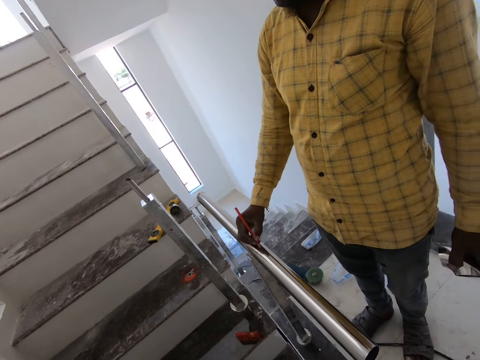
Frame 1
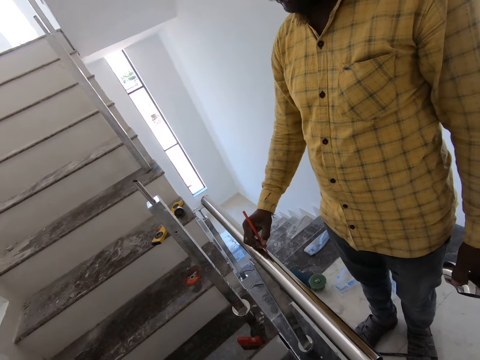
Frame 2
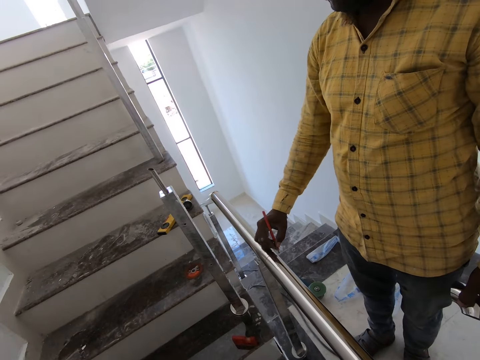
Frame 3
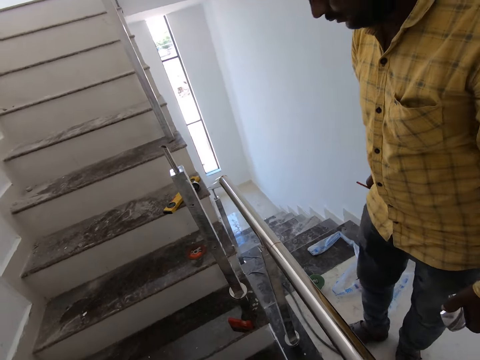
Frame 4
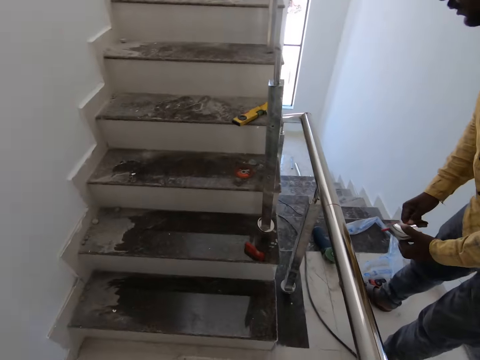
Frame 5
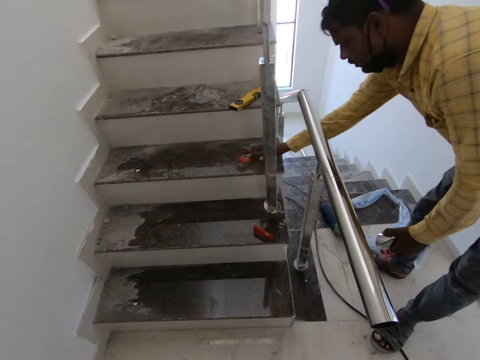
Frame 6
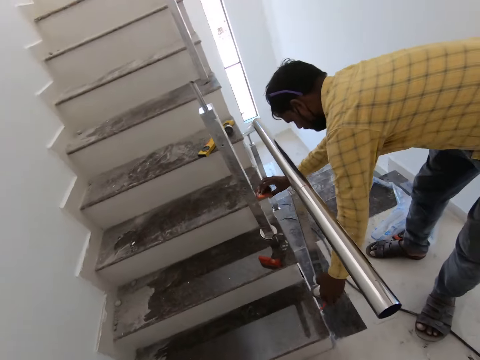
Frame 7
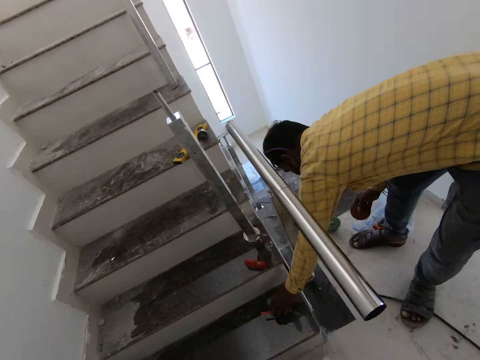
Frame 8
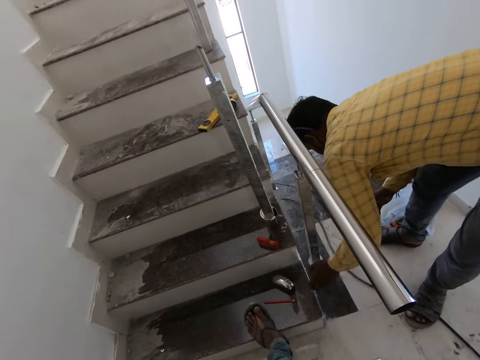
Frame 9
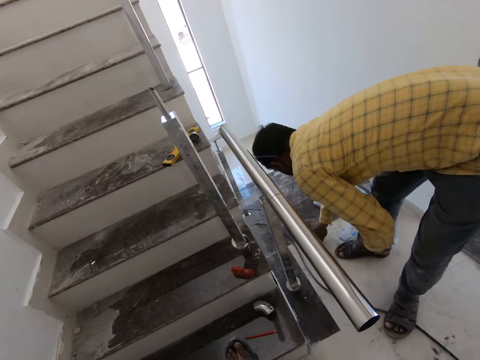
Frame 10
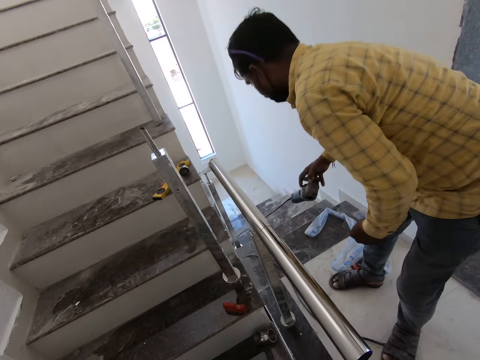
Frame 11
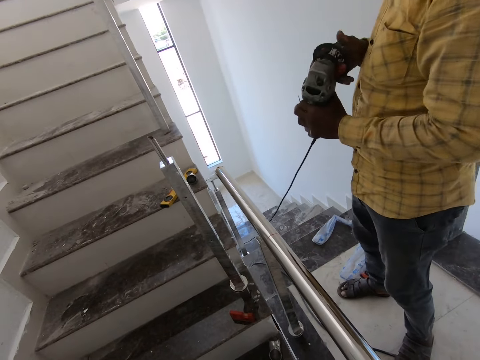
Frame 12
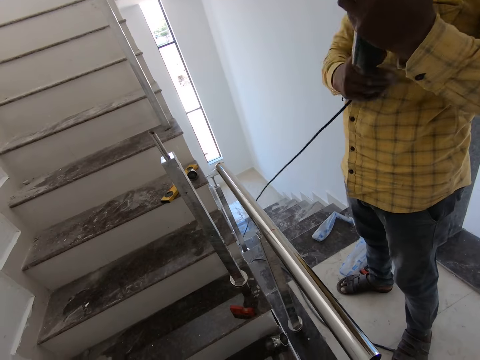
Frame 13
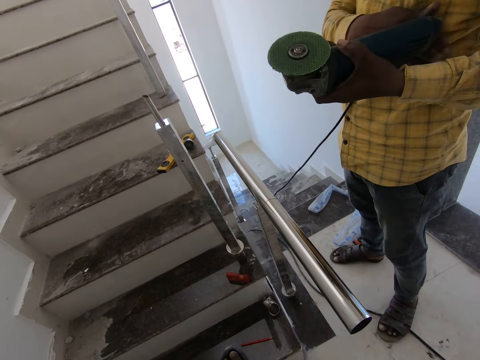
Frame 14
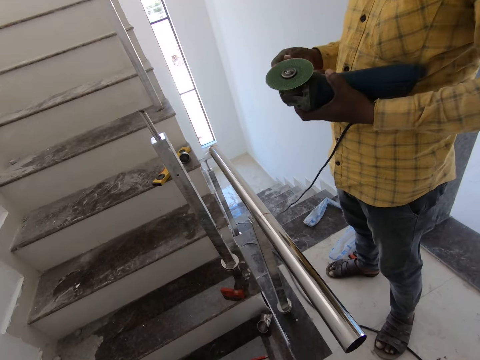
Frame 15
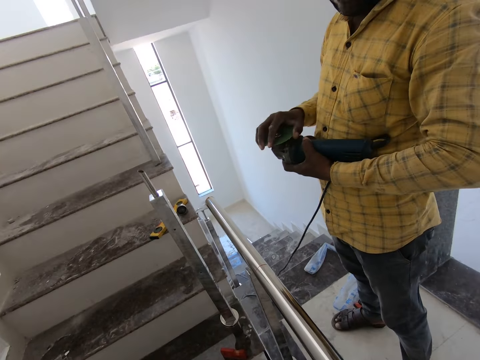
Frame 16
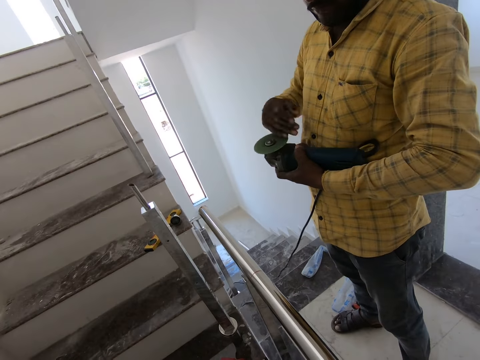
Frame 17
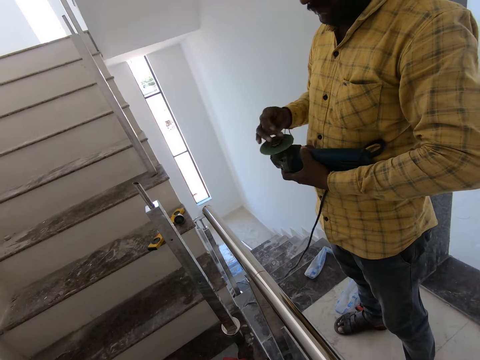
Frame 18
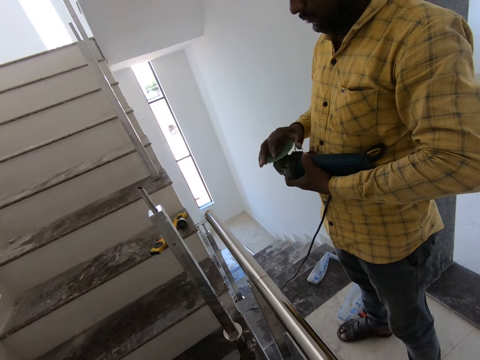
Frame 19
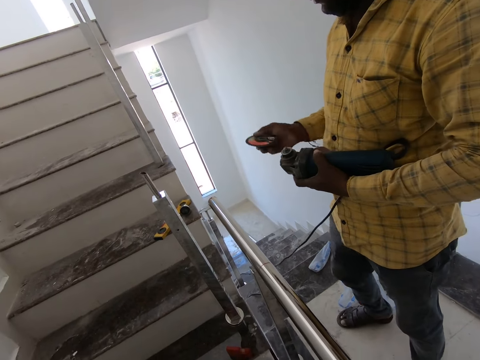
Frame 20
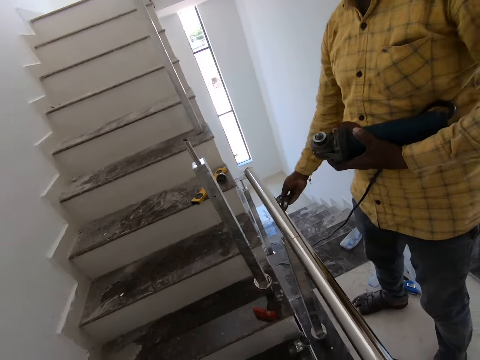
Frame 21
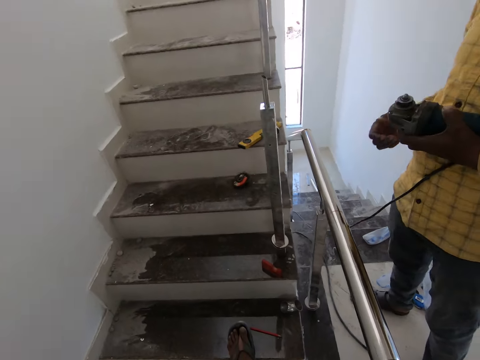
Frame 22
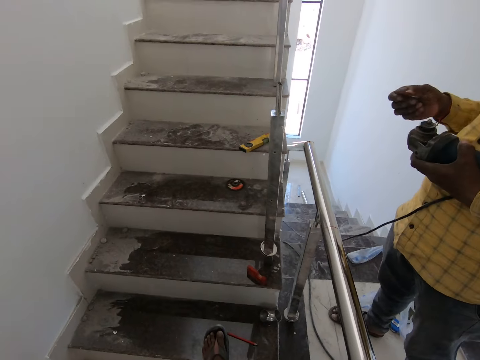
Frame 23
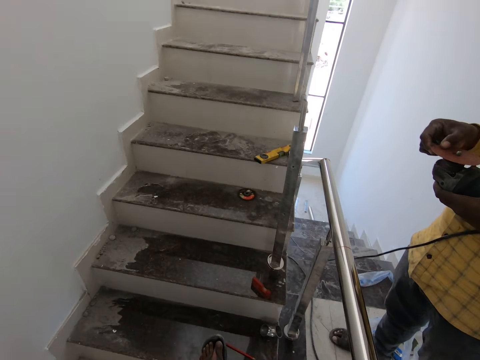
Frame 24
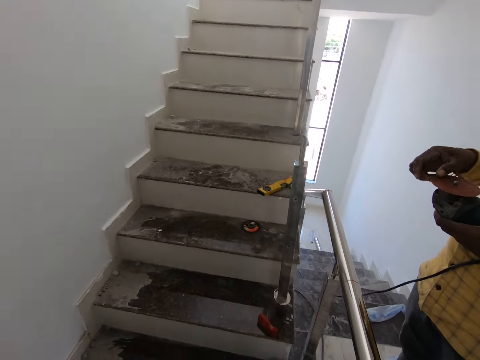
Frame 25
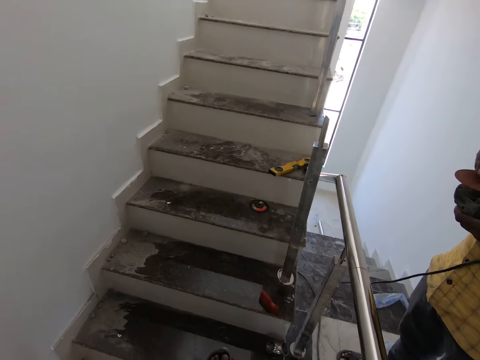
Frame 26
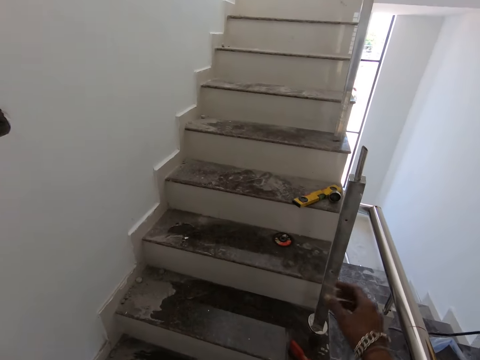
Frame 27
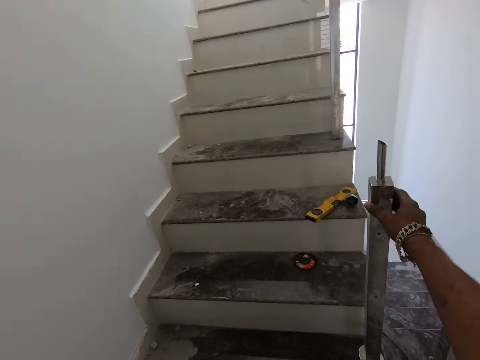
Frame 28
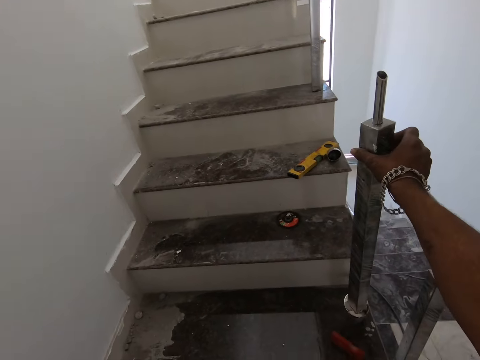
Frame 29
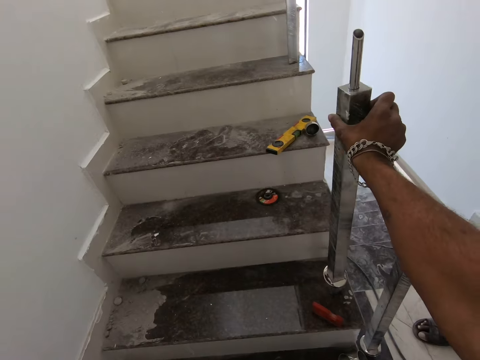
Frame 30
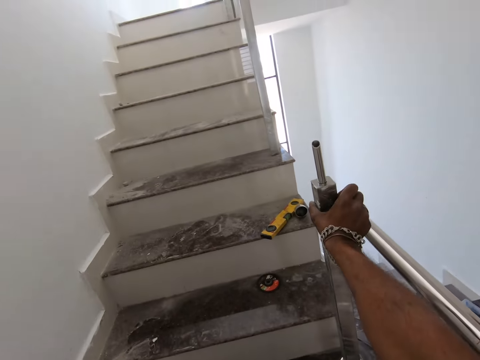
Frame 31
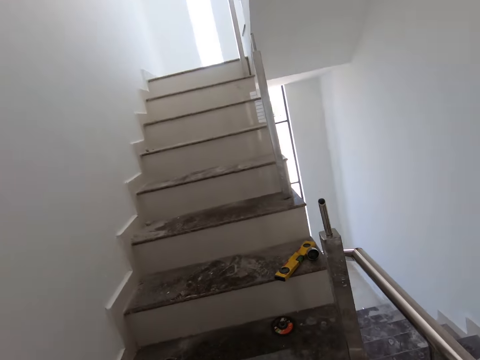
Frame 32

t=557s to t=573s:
A man marks a metal with a pen. The man bends down. The camera wearer picks up a grinding wheel from a staircase. The man picks up a grinder. The camera wearer puts the metal on the staircase. They pick up a polishing machine and hold the polishing machine. The man lifts the grinder. The camera wearer loosens the grinding wheel. The man removes a cutter. The camera wearer holds the grinding wheel and drops the grinding wheel on the staircase. The man throws the cutter. The camera wearer places the grinding wheel on the polishing machine. They move a hand, turn the metal and hold the metal.

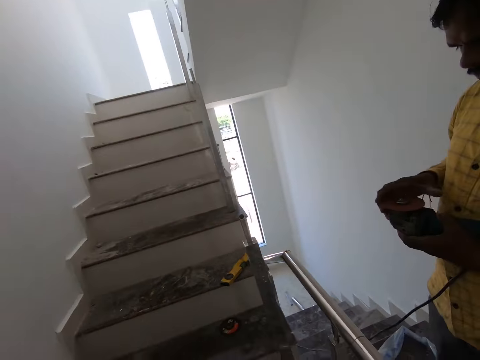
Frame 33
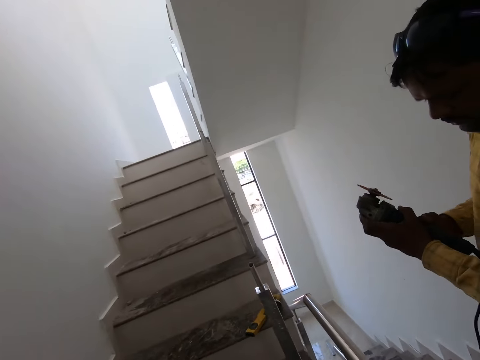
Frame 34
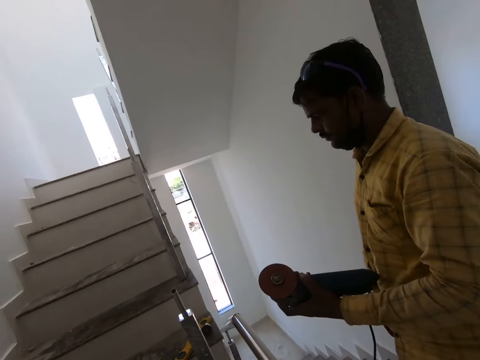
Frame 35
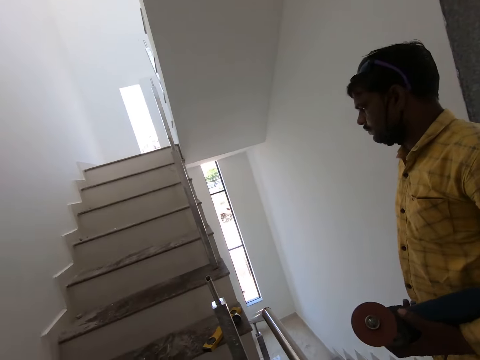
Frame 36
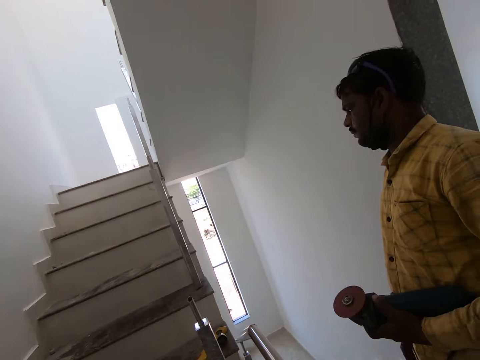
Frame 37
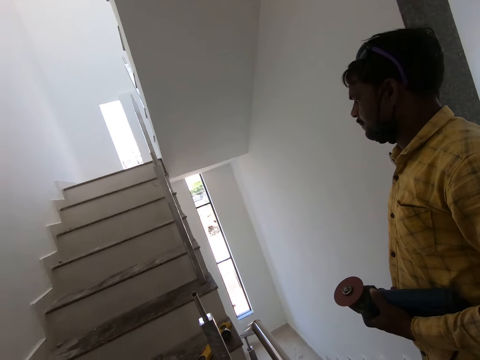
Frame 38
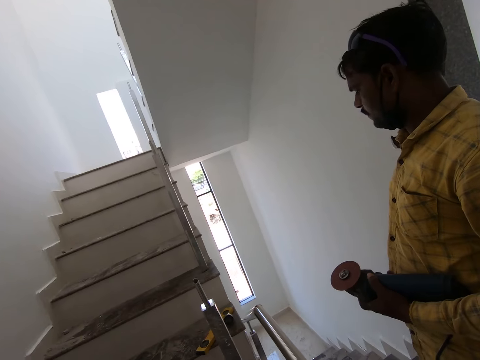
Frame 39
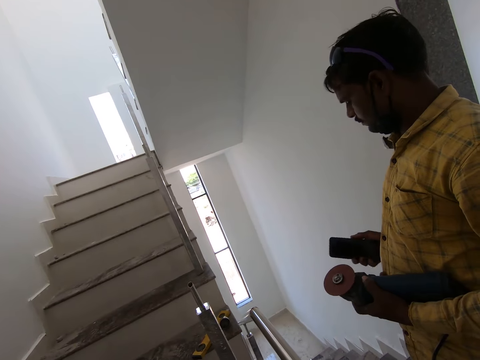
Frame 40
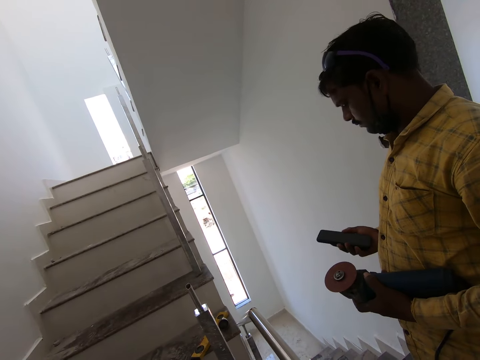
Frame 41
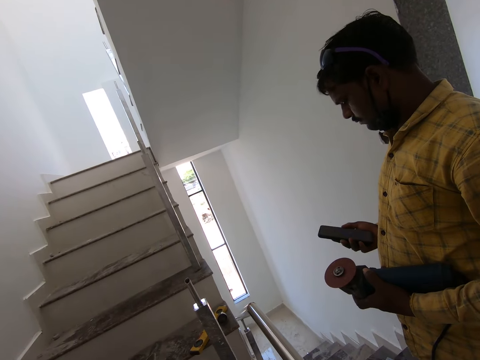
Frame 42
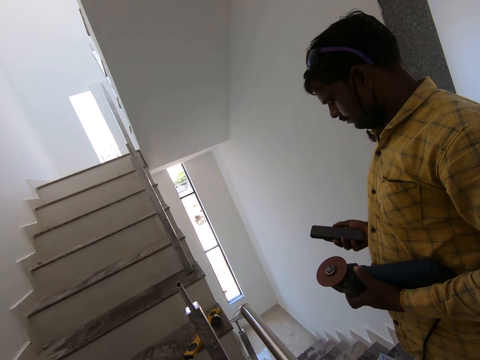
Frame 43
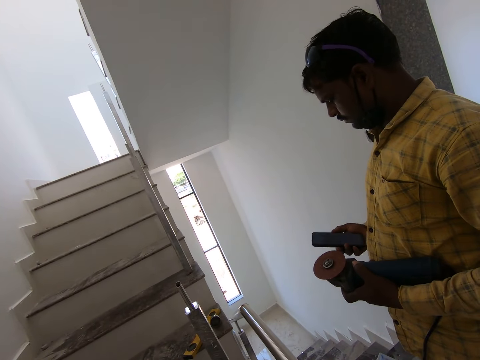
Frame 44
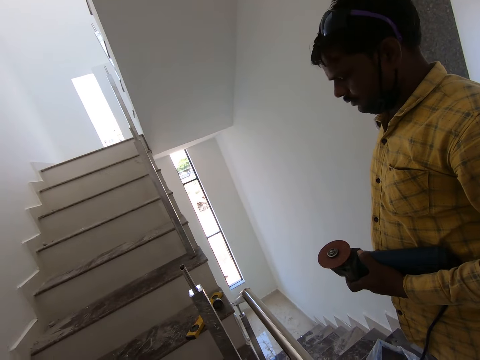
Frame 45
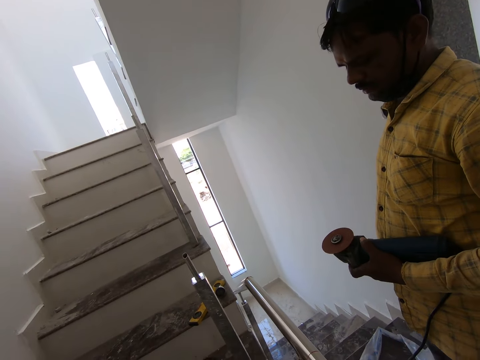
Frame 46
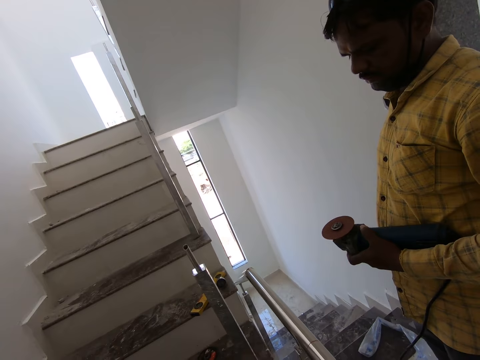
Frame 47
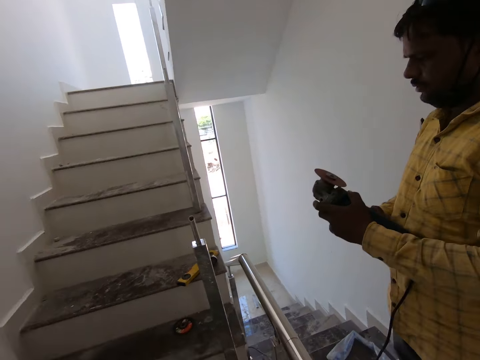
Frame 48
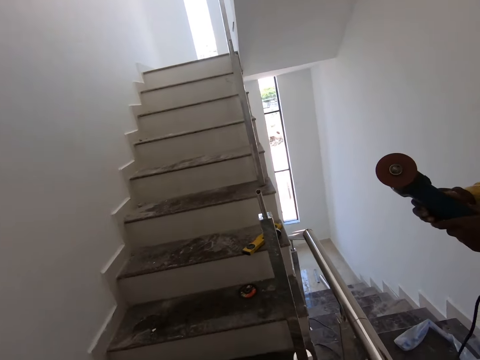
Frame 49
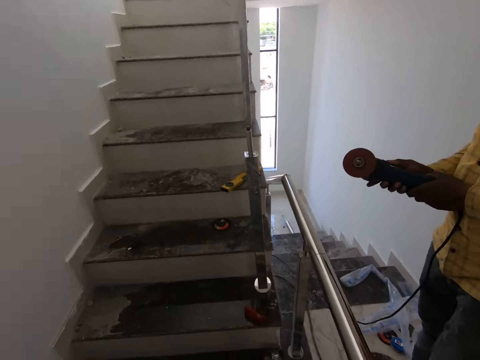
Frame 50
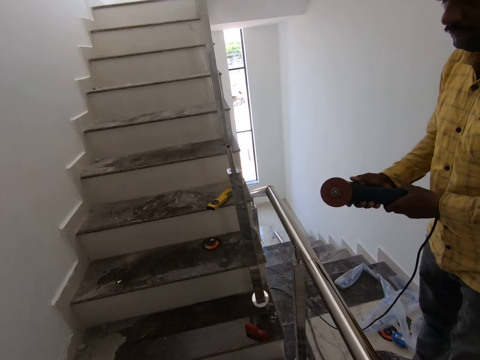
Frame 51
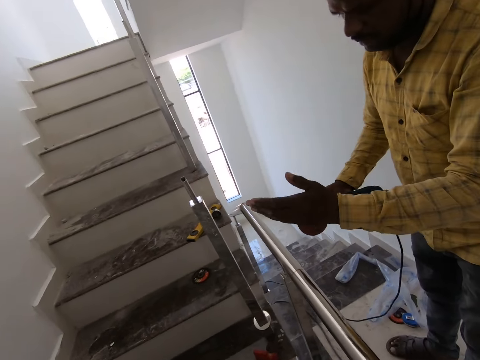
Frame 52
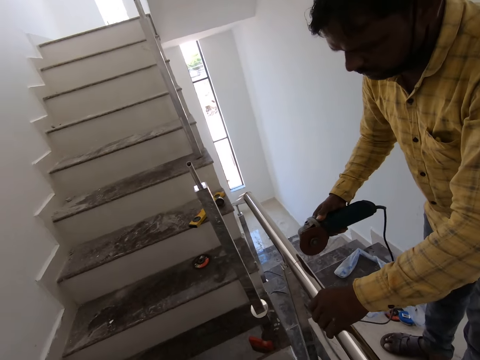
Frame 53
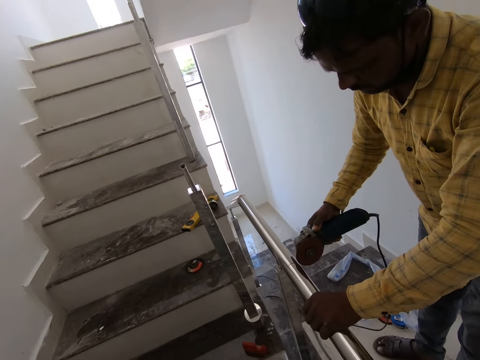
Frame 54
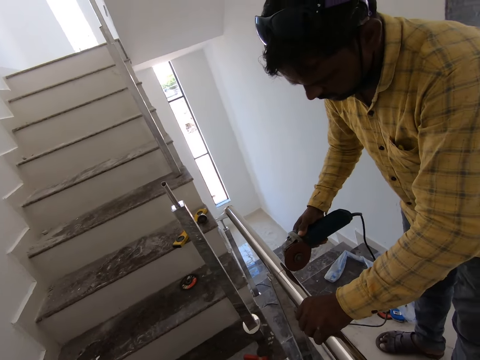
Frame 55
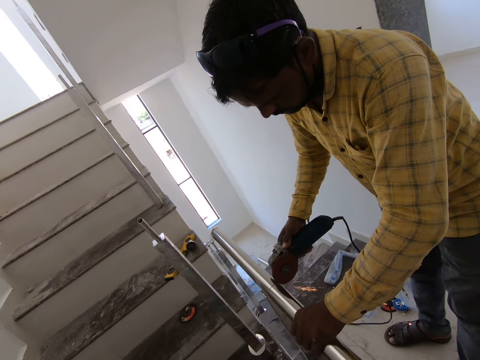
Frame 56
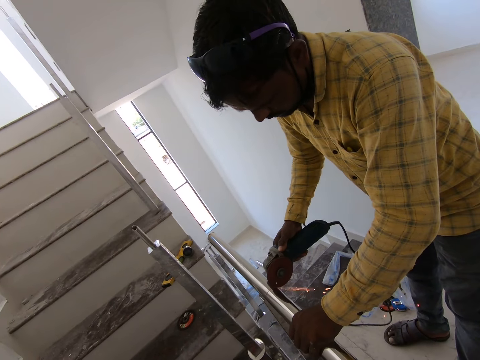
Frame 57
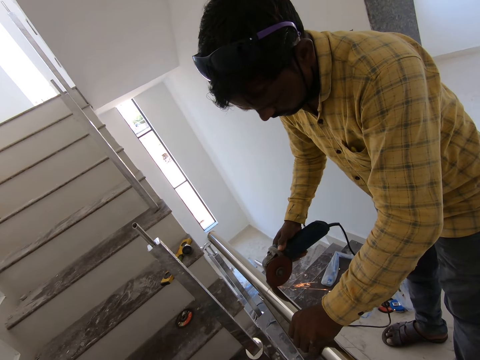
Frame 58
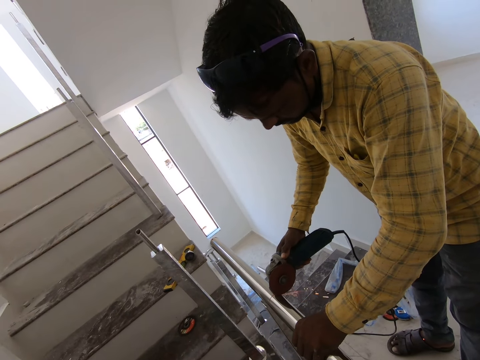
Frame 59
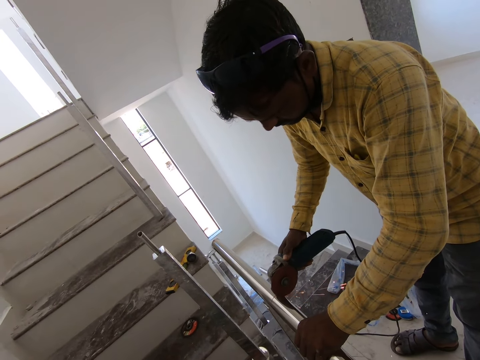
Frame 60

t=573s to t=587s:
The camera wearer looks at a metal. He looks at a staircase. He walks around the room. He looks at a man. The man looks at a phone. The man picks up the phone. The camera wearer puts the phone in his pocket. The man puts the phone in the pocket. The man moves a hand. The camera wearer looks at a polishing machine. The man moves a hand. The camera wearer looks at the man. The man cuts the metal with a grinder.
